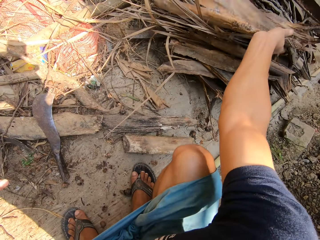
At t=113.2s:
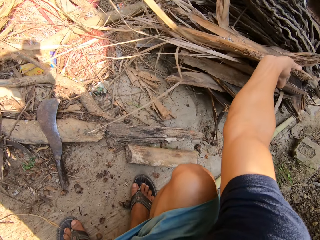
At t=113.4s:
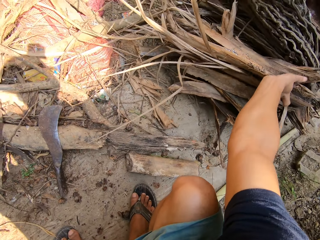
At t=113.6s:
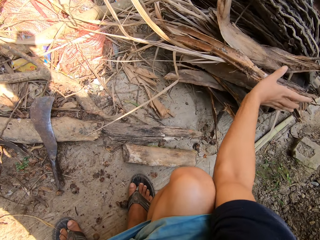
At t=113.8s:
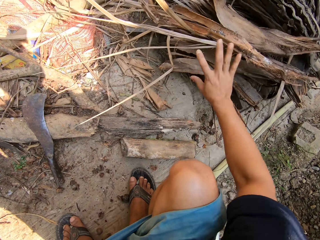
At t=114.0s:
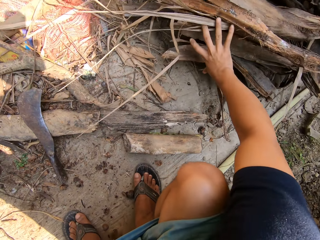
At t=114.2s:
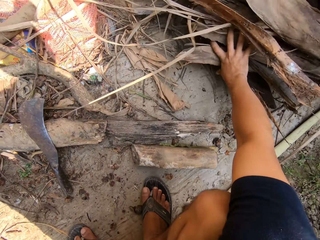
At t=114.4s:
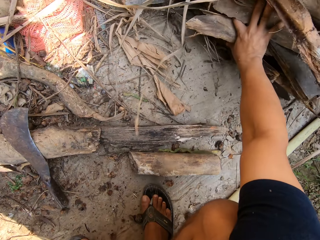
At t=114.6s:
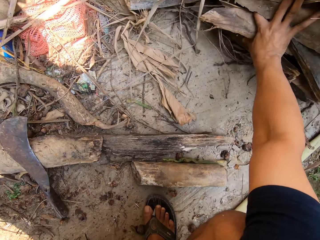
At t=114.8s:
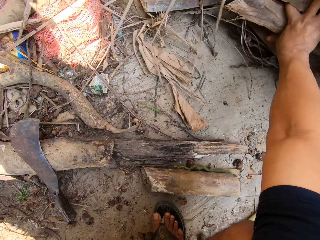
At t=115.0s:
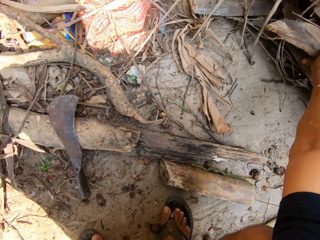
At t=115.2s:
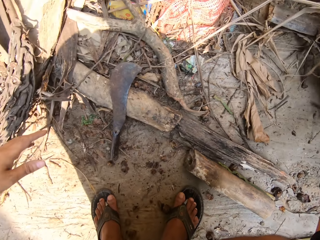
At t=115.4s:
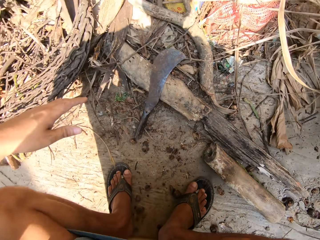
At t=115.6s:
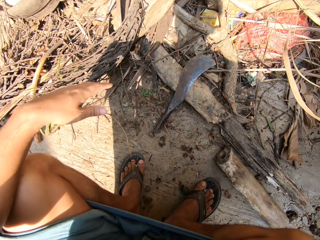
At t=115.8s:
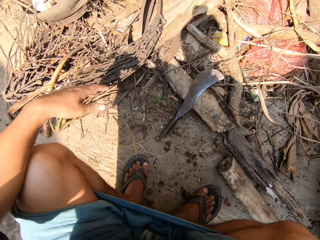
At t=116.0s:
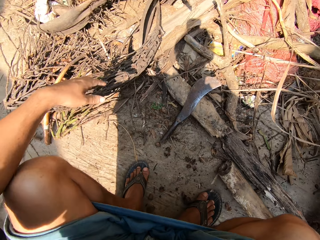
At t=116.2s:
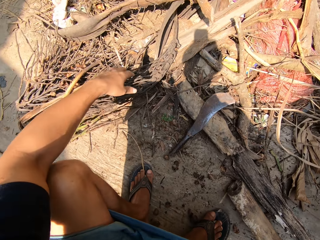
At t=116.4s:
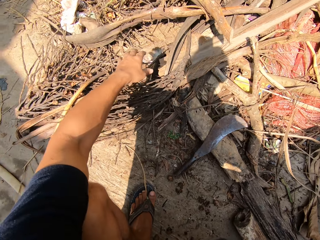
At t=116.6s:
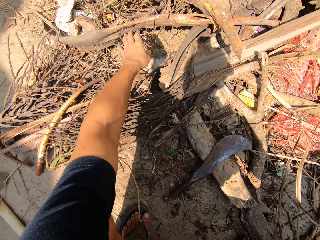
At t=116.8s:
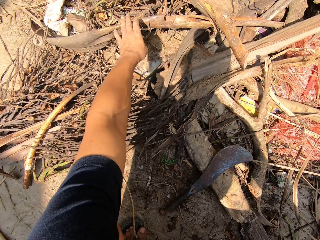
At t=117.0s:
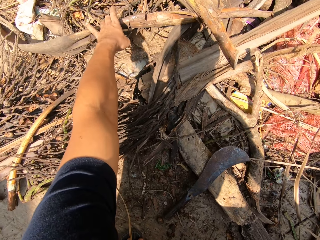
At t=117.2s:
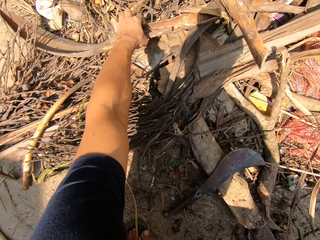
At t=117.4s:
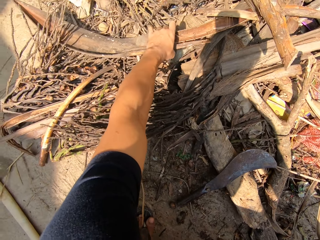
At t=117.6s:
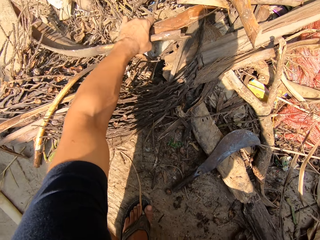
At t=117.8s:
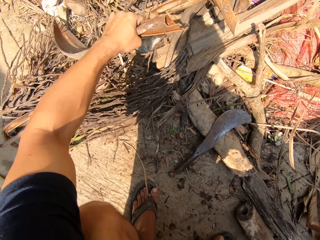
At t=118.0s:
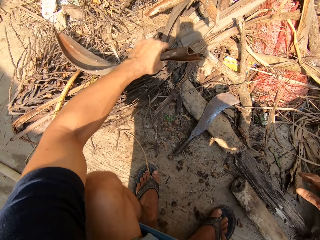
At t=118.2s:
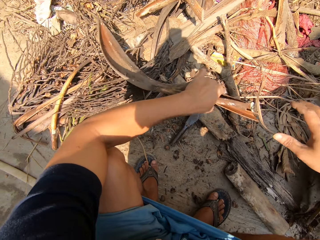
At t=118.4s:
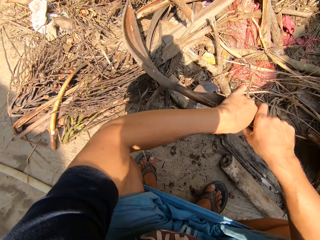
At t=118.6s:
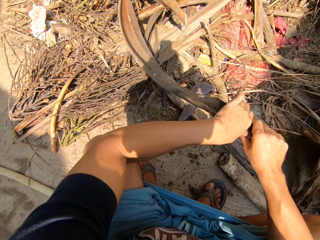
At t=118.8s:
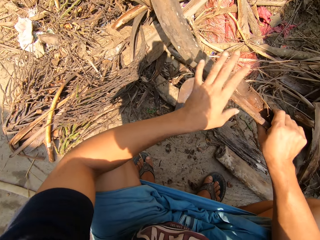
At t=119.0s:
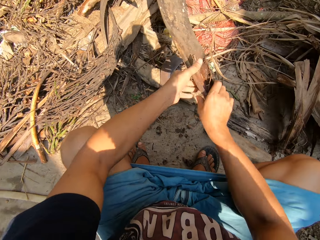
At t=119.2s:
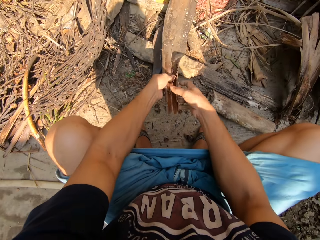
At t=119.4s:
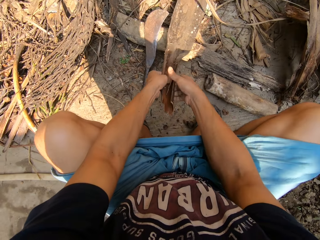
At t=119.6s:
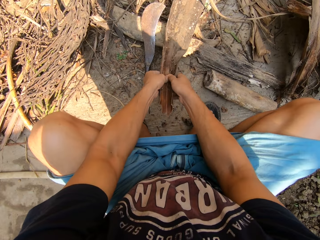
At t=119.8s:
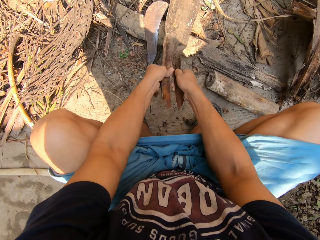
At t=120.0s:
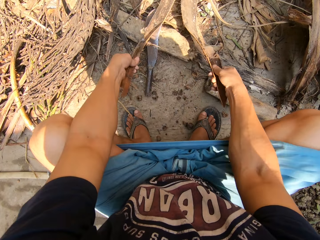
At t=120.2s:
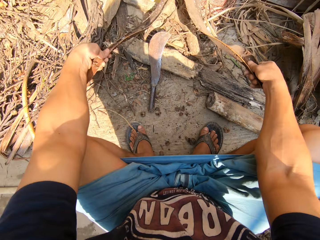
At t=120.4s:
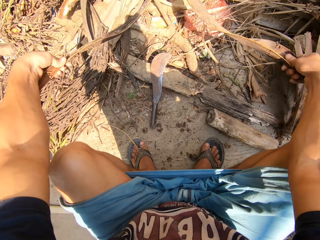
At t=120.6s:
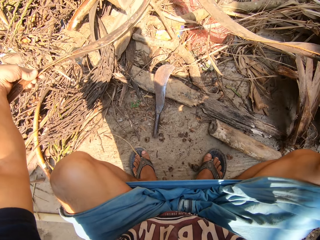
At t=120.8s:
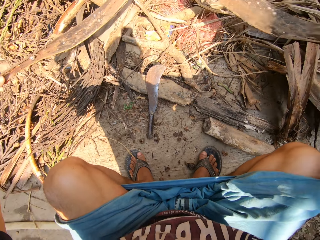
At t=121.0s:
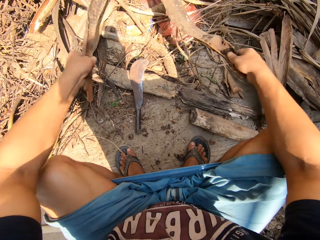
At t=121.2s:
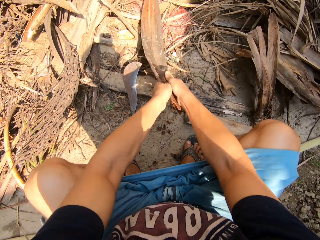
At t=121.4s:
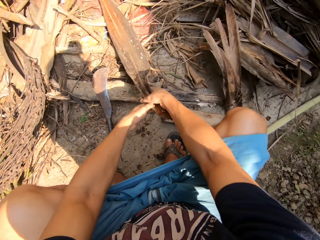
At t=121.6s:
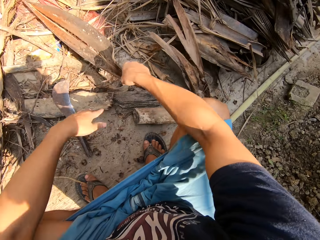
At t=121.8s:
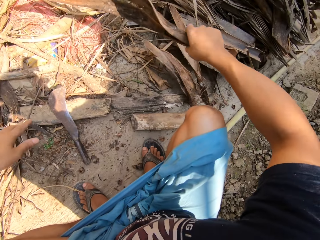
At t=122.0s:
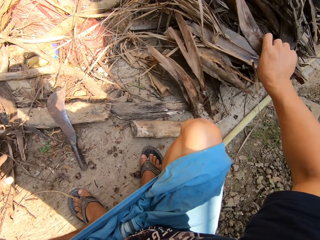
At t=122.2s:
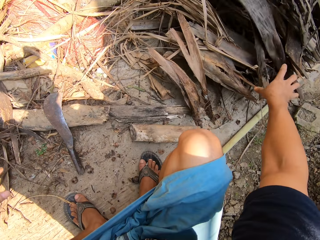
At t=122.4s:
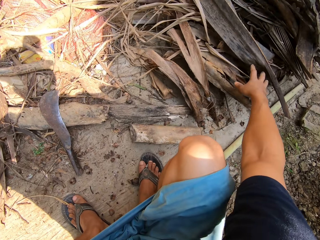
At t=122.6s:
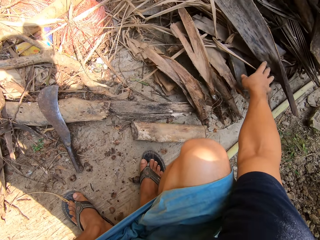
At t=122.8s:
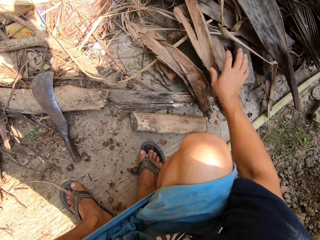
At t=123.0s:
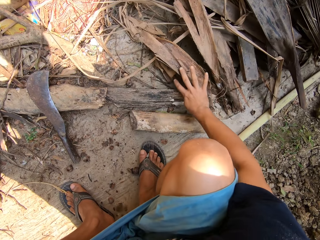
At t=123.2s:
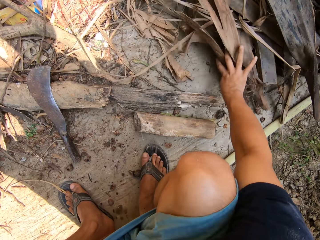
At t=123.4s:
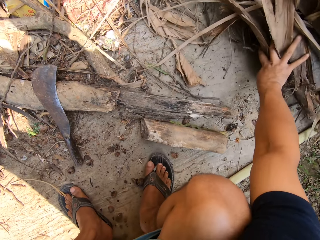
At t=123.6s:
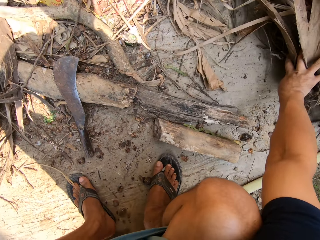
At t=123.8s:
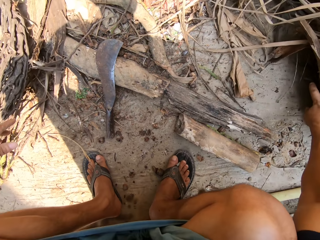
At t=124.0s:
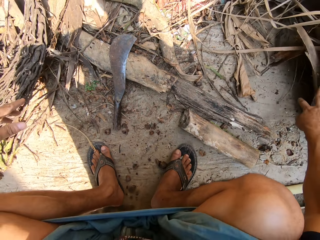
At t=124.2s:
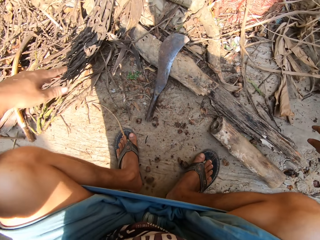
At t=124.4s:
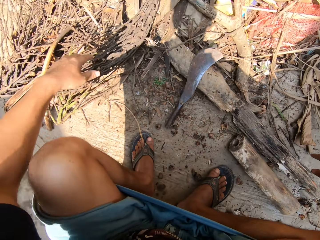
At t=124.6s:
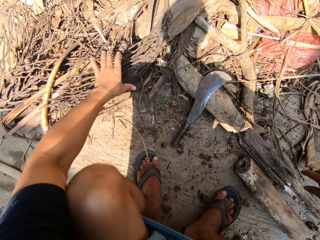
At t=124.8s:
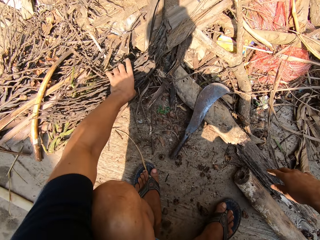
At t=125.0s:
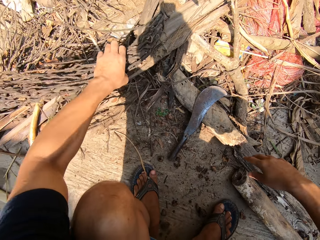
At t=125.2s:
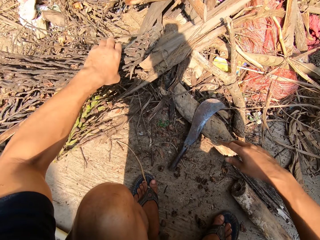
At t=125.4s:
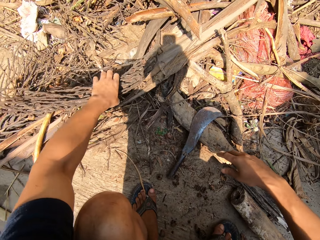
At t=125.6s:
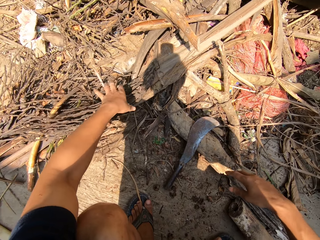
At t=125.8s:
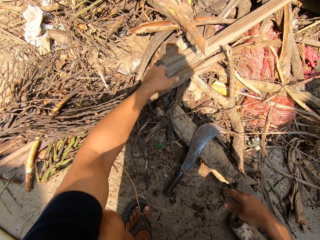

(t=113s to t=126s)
The camera wearer puts the leaf sheath away. He picks up a dried plant with his left hand. He pulls apart the dried plant with both hands. He cuts the leaf sheath. He puts the dried plants in the pile of dry plants with his left hand. He moves the dry plant.

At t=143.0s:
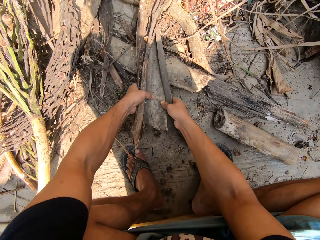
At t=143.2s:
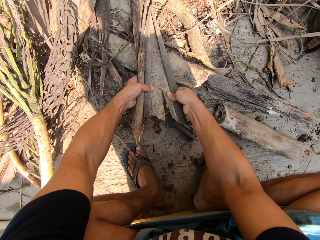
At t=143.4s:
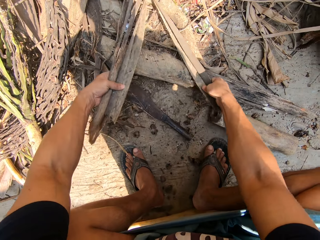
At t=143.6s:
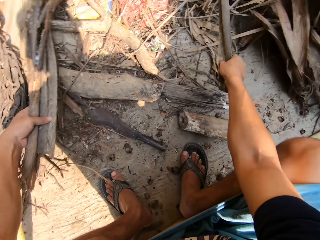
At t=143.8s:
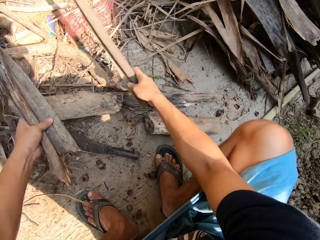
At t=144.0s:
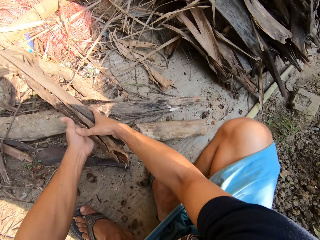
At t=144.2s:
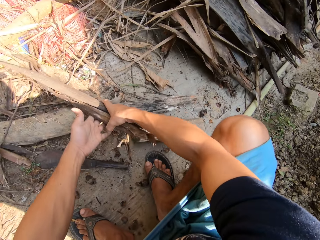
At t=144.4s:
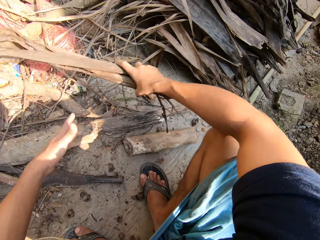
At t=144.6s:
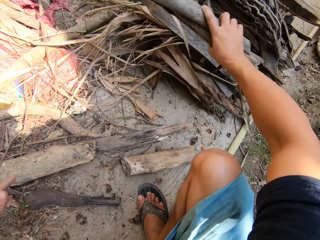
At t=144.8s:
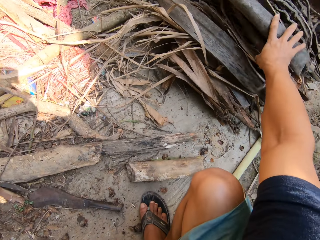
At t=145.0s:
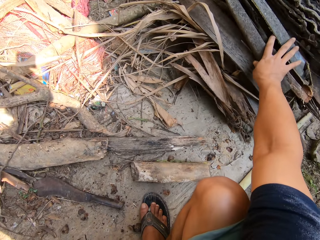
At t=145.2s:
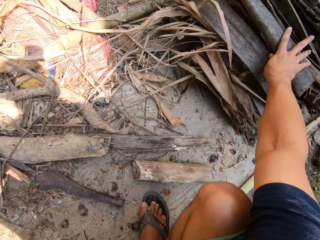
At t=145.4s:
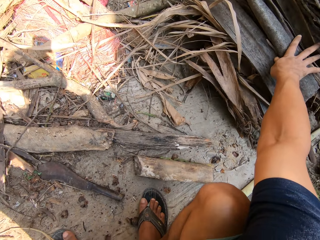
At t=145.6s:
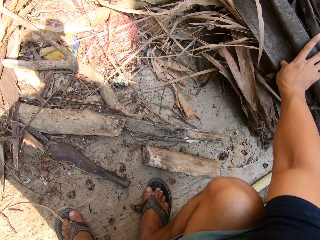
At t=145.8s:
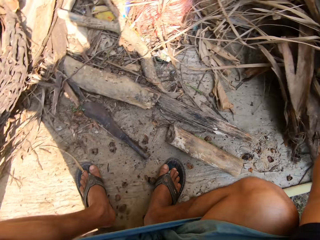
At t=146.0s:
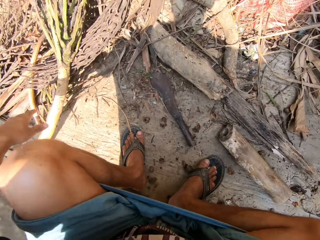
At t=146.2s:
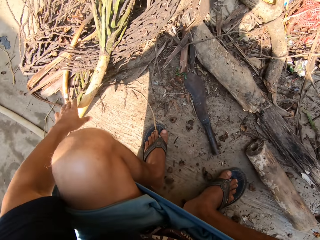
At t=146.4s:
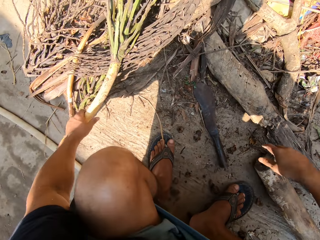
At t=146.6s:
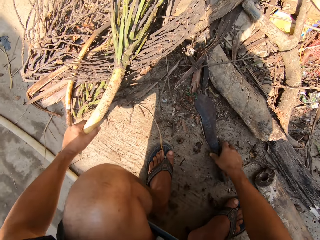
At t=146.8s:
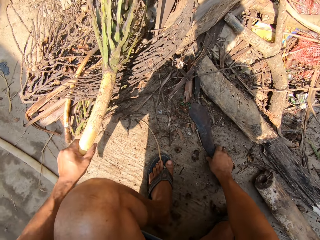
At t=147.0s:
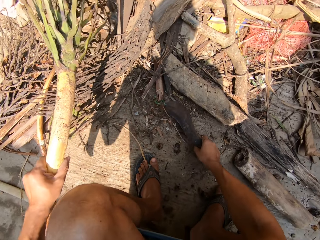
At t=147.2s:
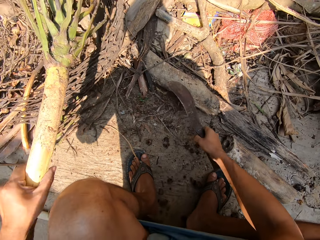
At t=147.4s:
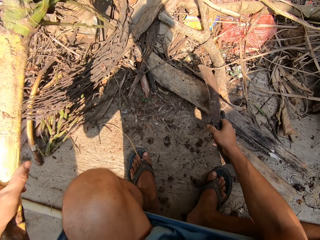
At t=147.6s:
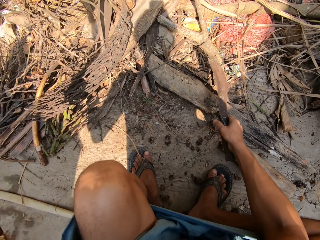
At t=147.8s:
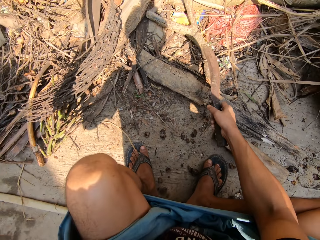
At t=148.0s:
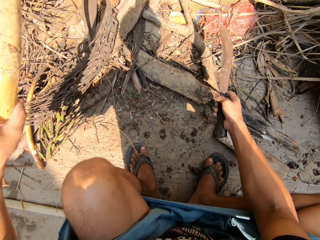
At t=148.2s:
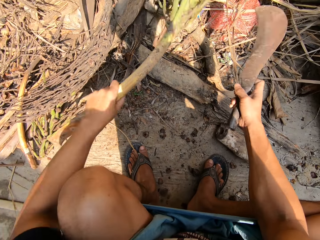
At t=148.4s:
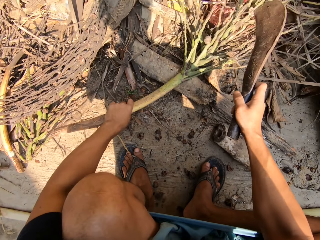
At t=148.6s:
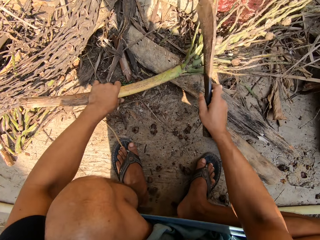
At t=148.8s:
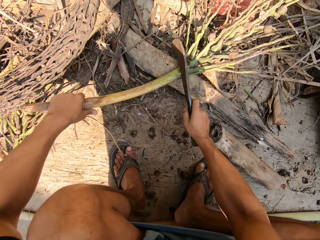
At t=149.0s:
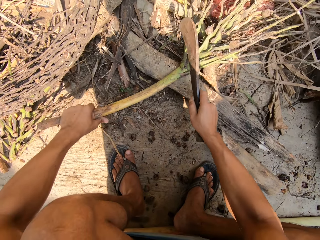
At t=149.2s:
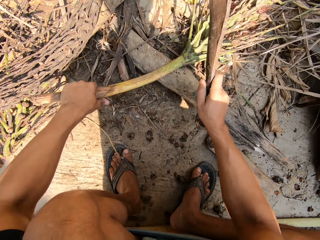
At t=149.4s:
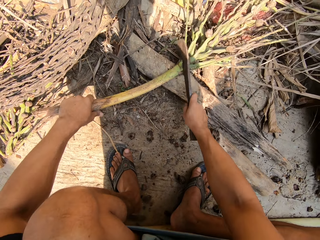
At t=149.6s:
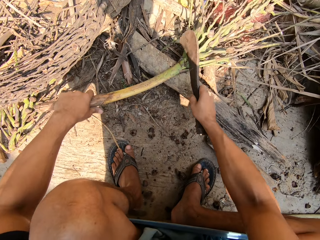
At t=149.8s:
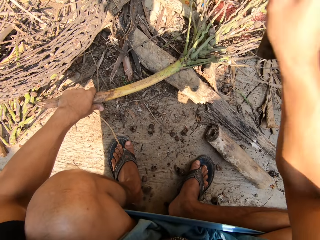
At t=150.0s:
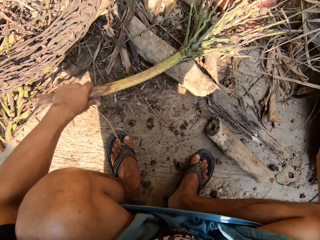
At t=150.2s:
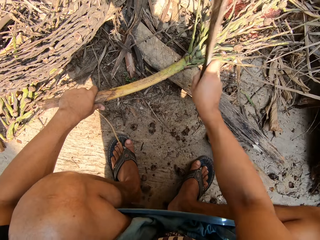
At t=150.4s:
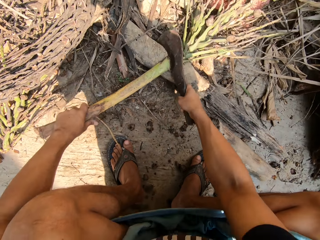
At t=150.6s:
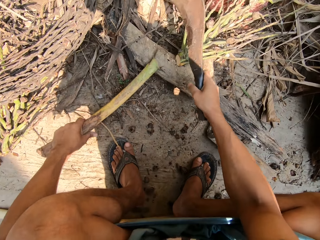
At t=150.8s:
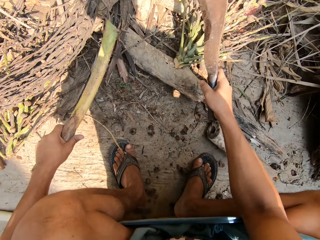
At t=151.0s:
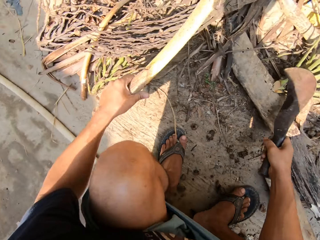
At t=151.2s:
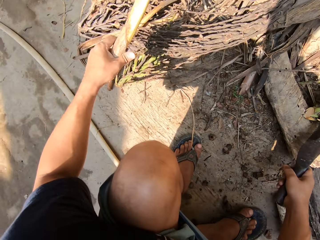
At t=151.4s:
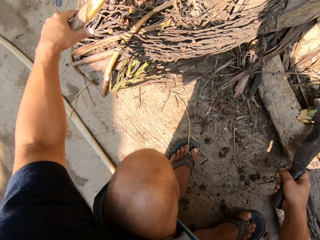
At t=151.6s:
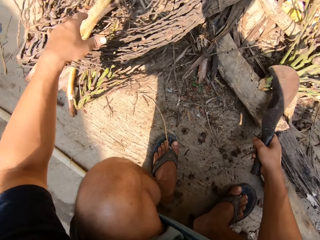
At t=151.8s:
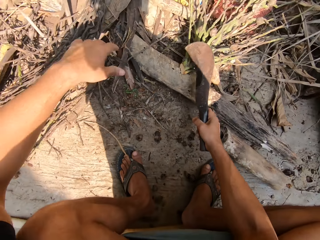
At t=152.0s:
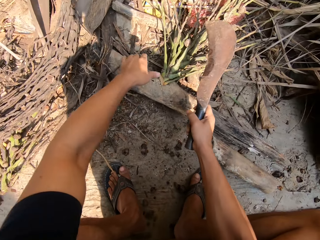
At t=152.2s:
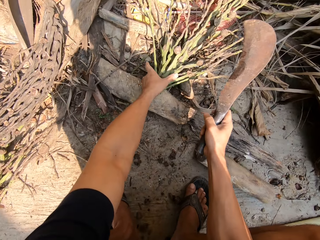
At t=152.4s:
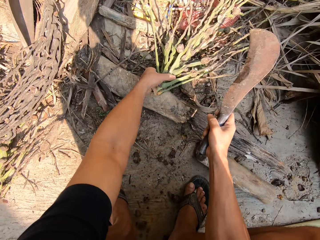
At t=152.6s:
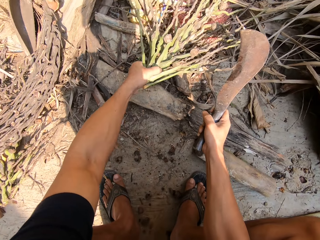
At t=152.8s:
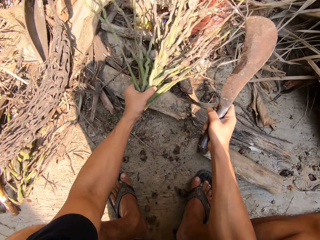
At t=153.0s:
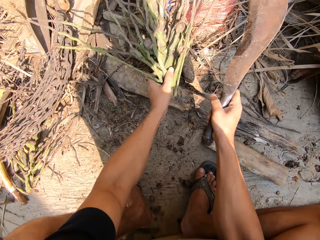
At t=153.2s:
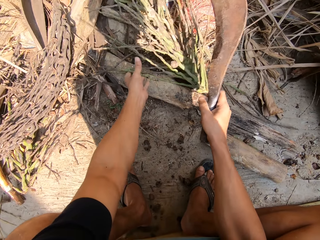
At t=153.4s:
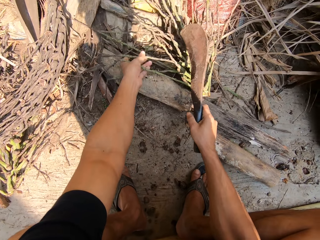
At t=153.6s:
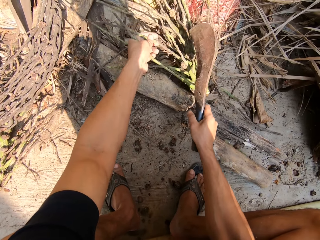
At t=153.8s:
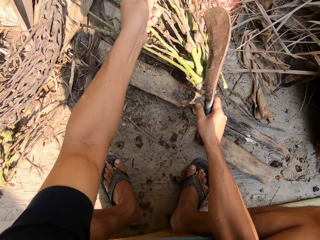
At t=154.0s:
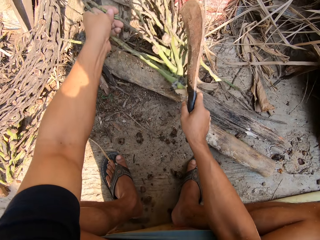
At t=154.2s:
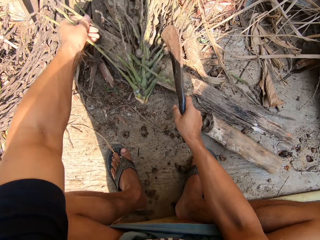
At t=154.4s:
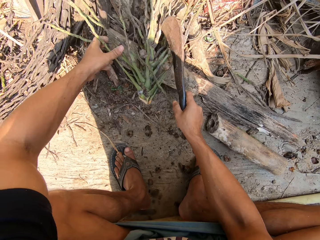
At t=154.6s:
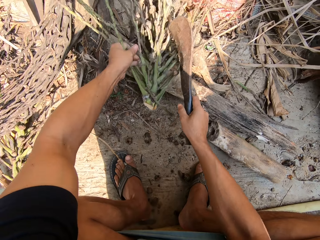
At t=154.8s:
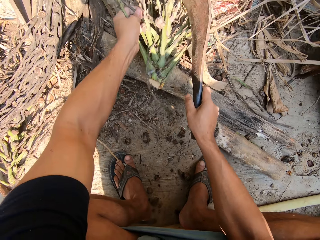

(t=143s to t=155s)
The camera wearer picks up the leaf sheath. He pulls apart the dried plant with both hands. He puts the dried plants in the pile of dry plants with his right hand. He picks up a dried plant with his left hand. He picks up the machete on the floor with his right hand. He cuts the dried plant in his left hand with the machete in his right hand. He puts the dried plants in the pile of dry plants with his left hand. He picks up the plant.
